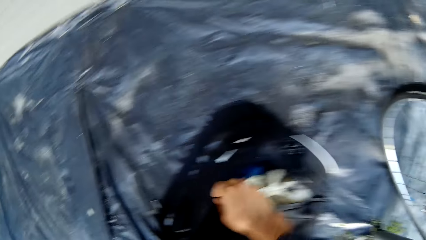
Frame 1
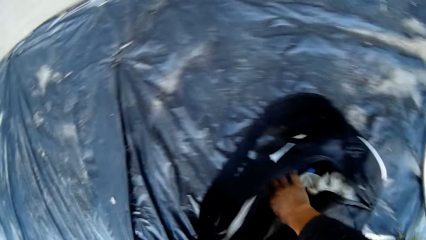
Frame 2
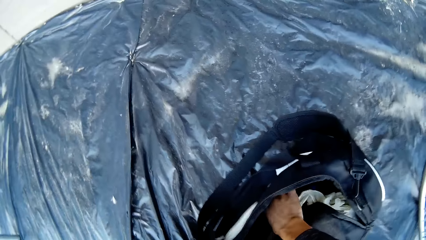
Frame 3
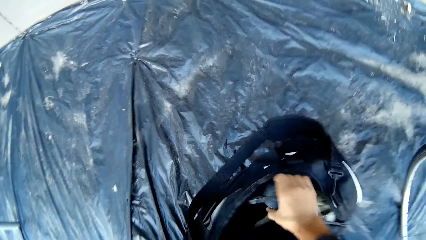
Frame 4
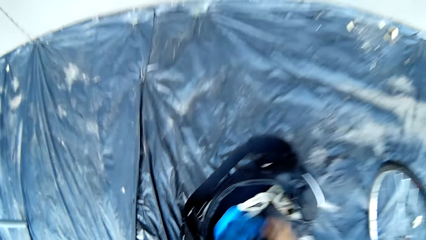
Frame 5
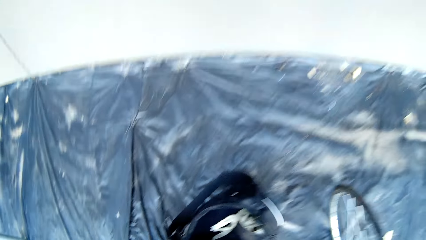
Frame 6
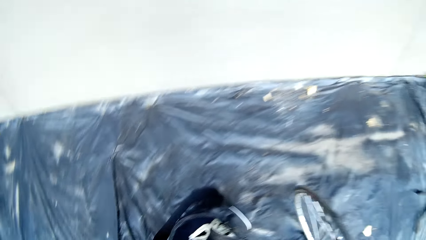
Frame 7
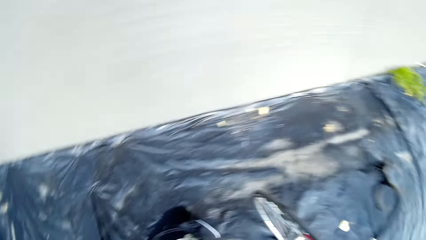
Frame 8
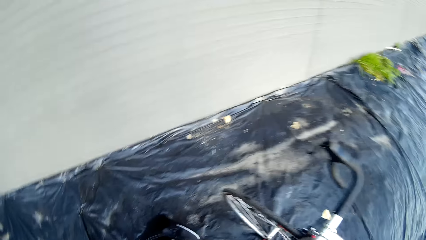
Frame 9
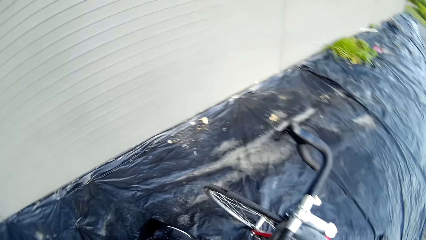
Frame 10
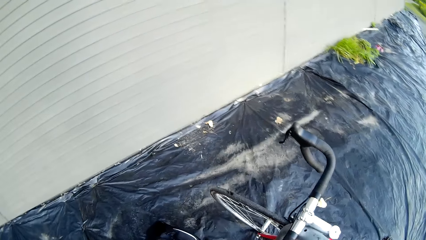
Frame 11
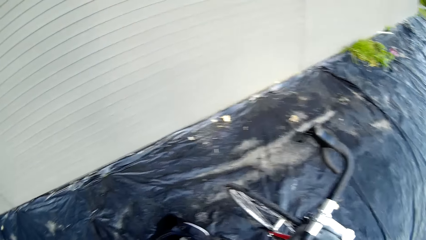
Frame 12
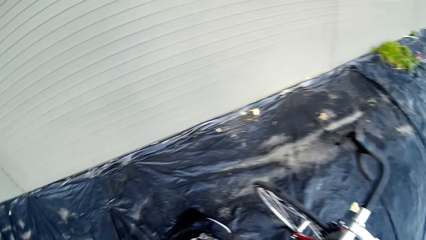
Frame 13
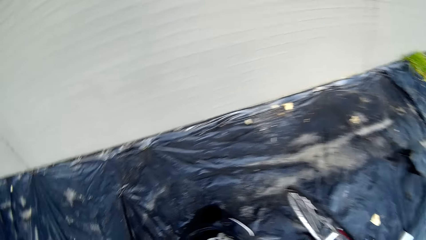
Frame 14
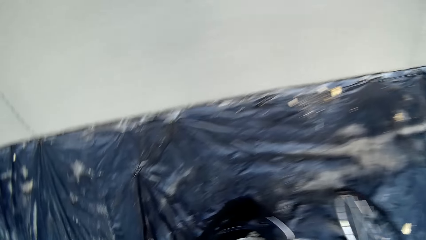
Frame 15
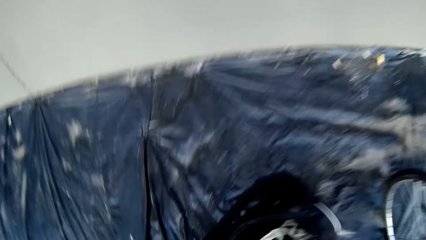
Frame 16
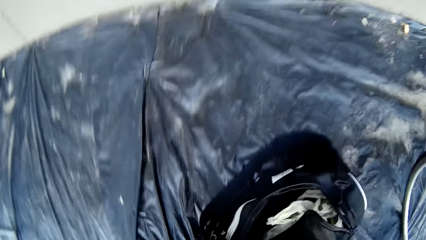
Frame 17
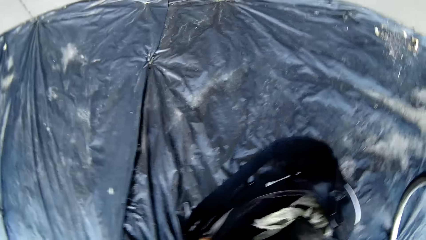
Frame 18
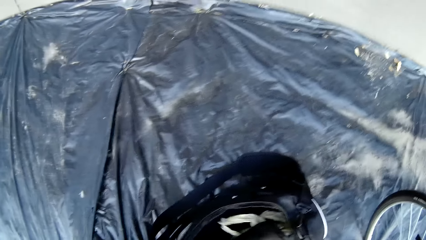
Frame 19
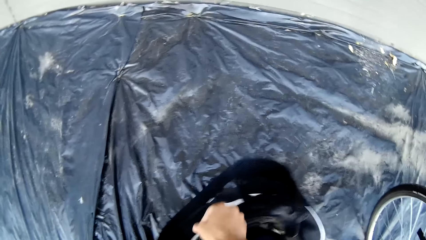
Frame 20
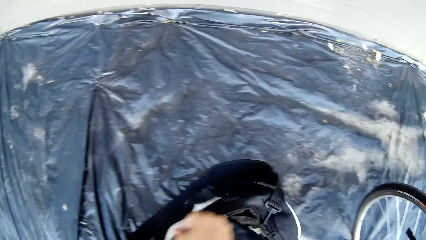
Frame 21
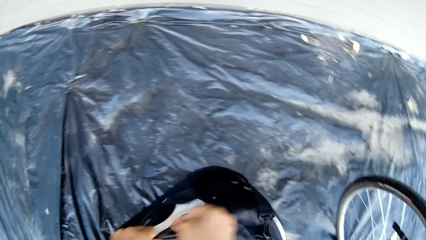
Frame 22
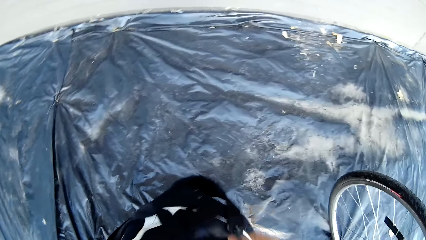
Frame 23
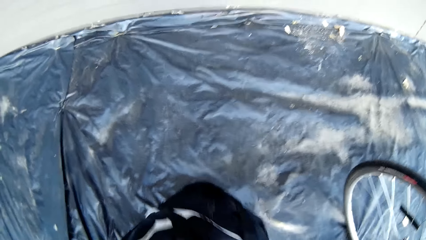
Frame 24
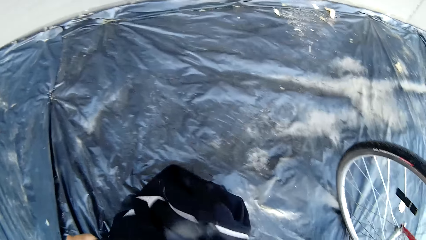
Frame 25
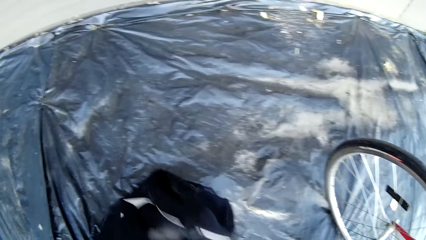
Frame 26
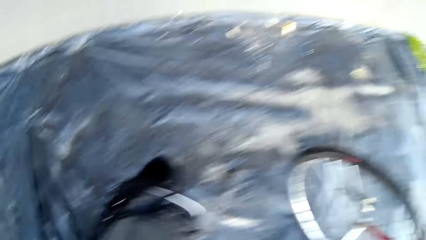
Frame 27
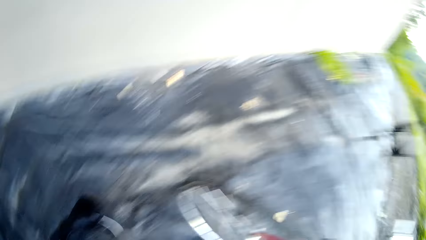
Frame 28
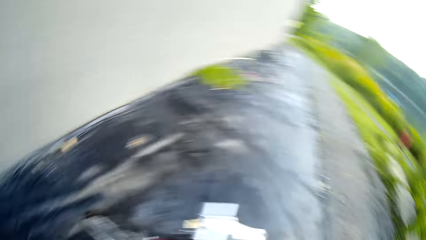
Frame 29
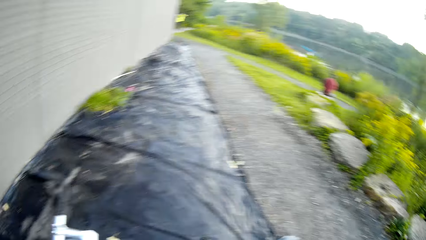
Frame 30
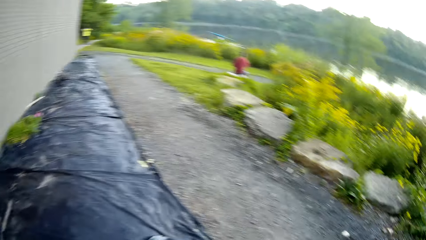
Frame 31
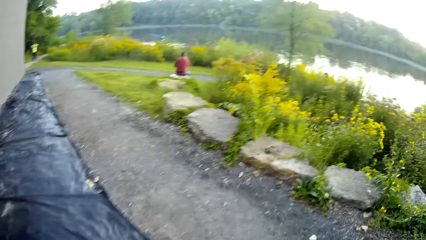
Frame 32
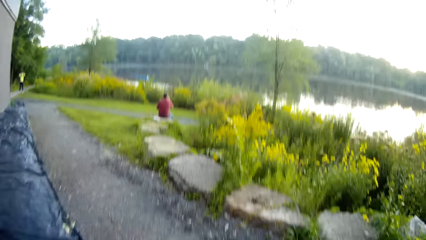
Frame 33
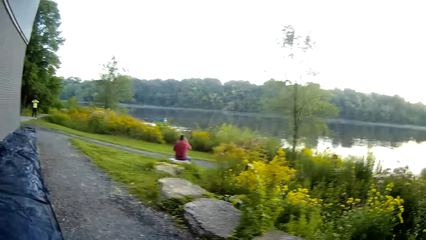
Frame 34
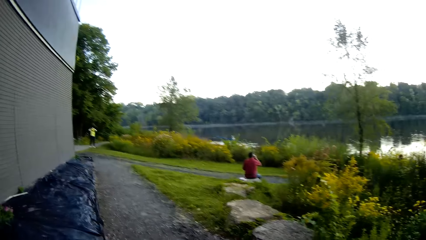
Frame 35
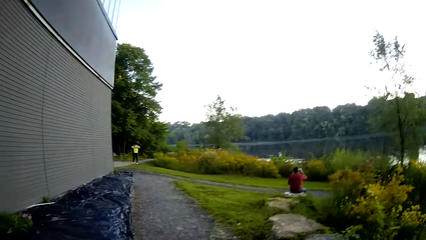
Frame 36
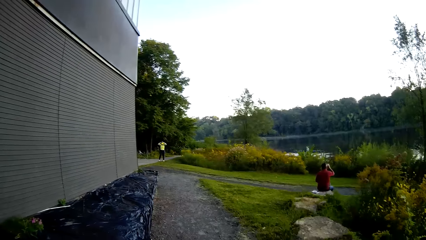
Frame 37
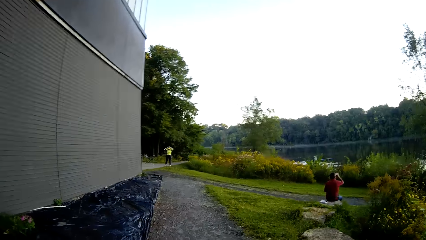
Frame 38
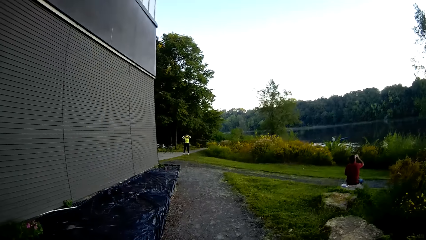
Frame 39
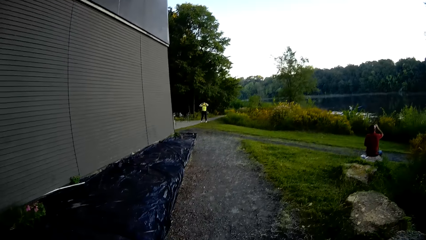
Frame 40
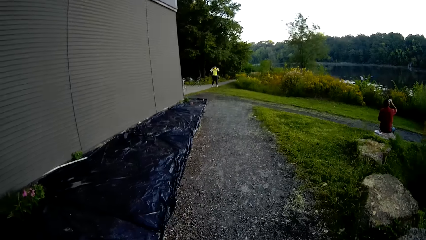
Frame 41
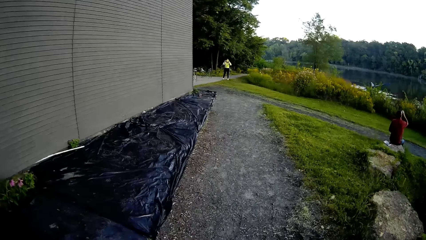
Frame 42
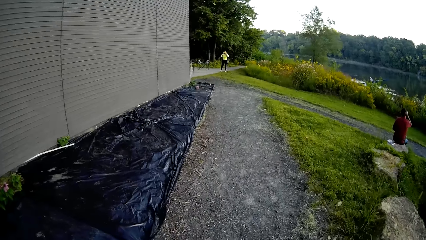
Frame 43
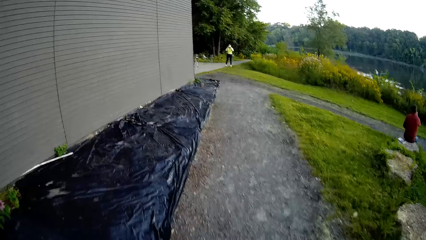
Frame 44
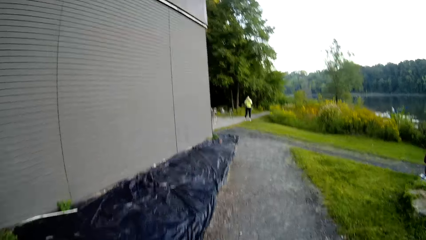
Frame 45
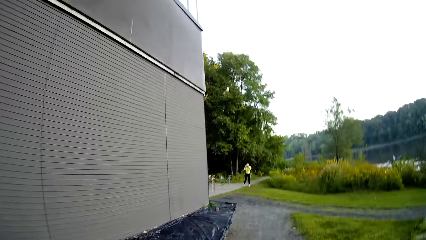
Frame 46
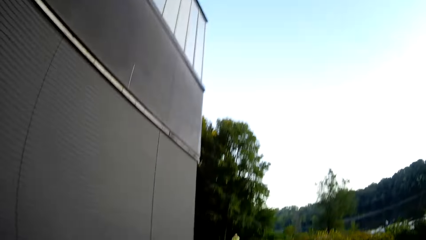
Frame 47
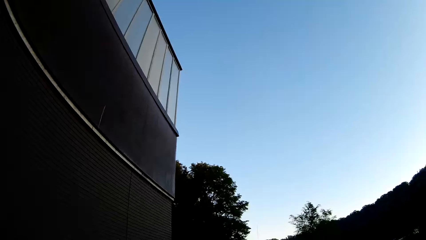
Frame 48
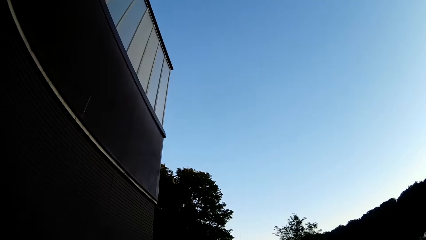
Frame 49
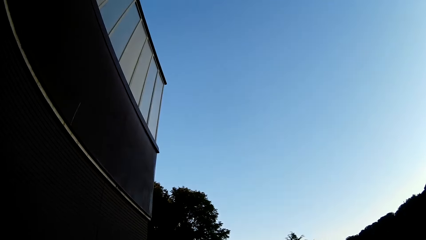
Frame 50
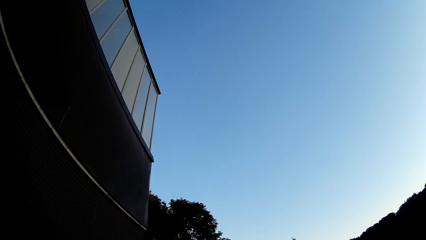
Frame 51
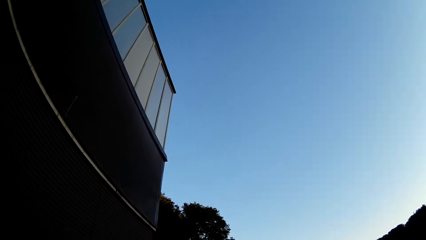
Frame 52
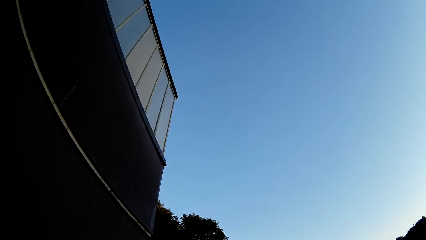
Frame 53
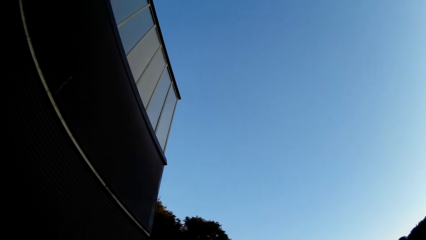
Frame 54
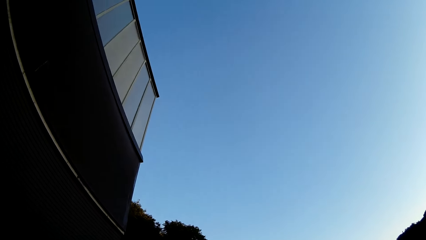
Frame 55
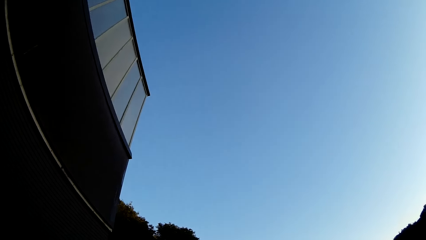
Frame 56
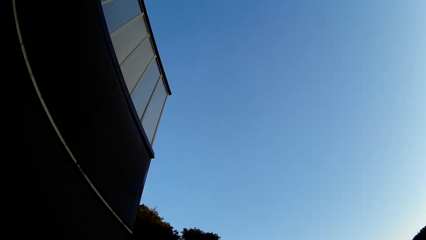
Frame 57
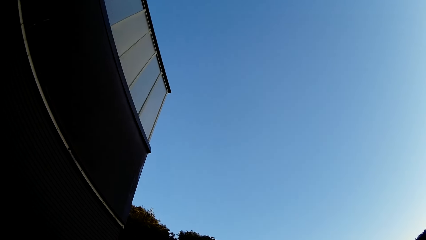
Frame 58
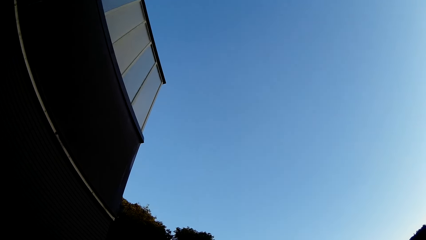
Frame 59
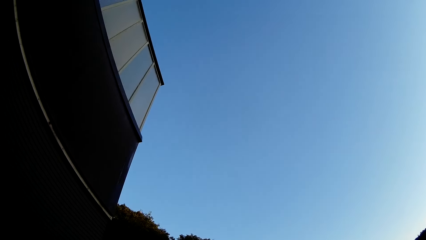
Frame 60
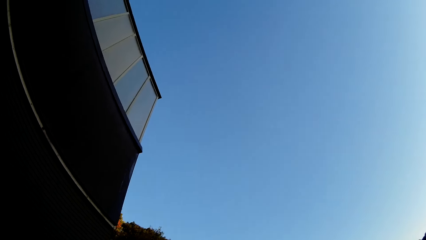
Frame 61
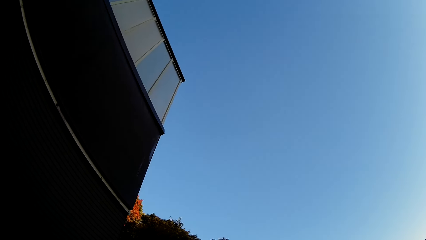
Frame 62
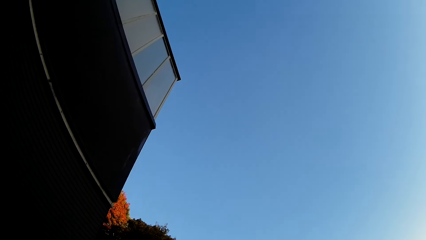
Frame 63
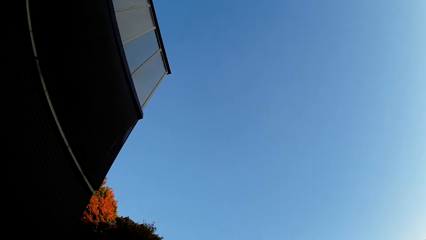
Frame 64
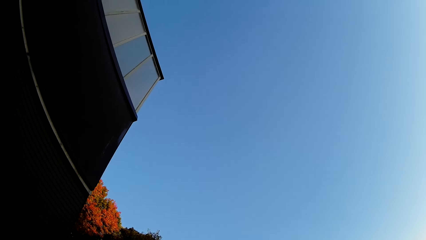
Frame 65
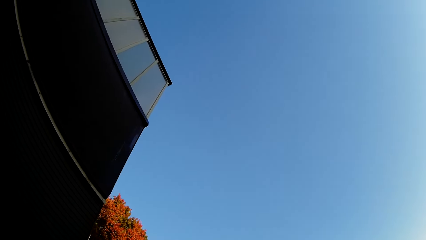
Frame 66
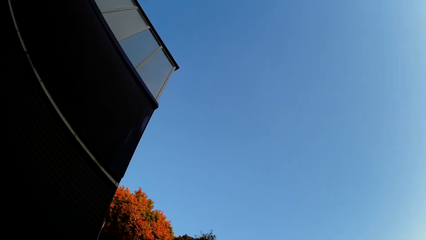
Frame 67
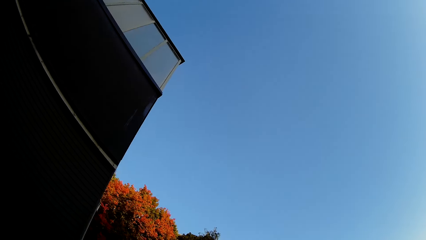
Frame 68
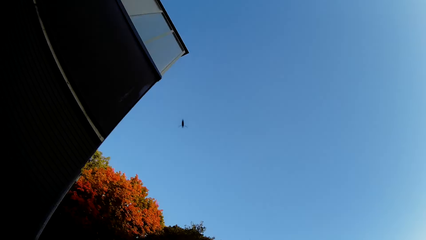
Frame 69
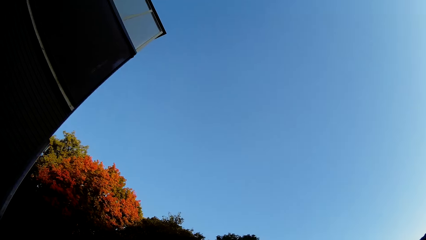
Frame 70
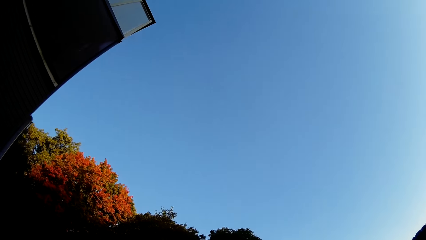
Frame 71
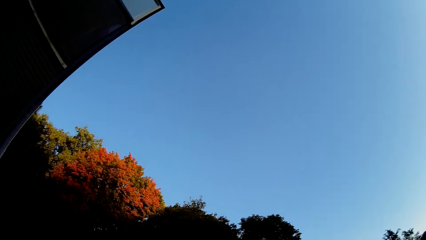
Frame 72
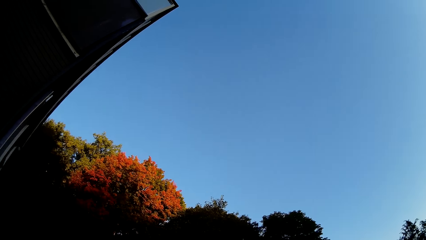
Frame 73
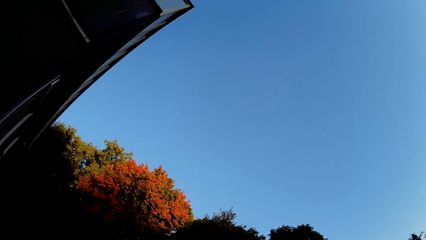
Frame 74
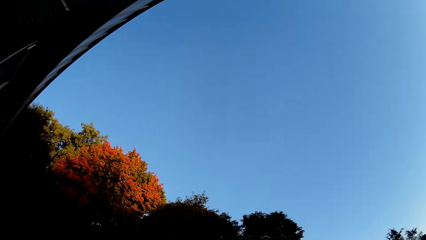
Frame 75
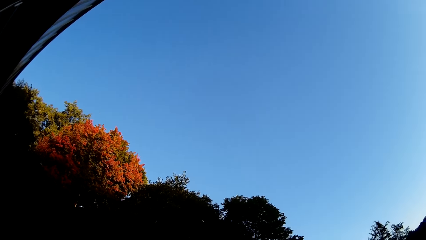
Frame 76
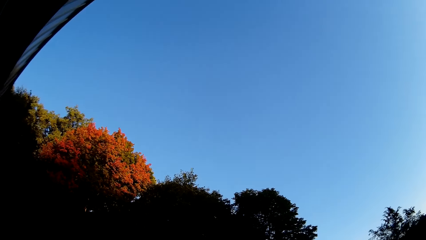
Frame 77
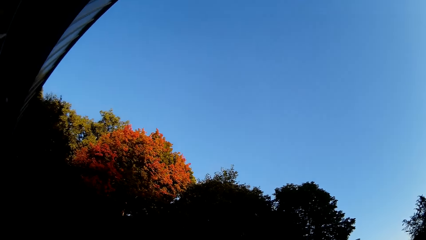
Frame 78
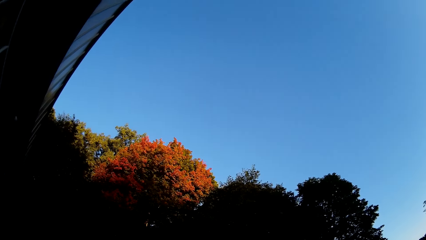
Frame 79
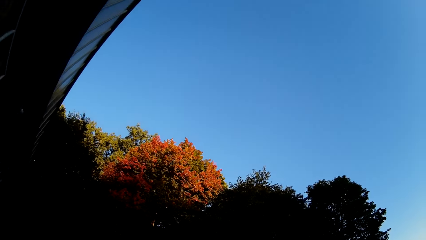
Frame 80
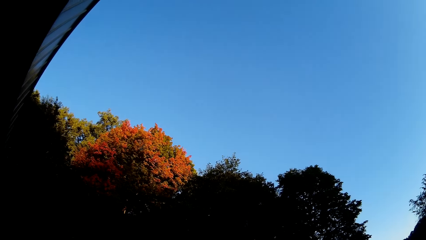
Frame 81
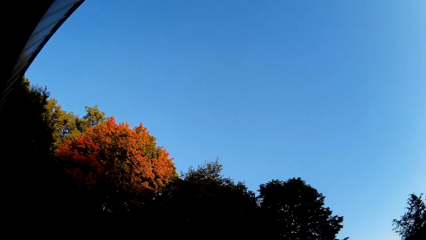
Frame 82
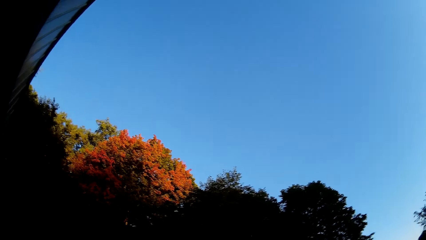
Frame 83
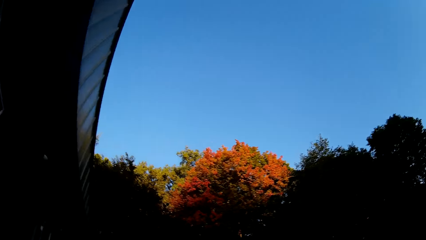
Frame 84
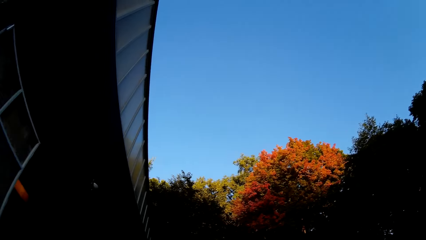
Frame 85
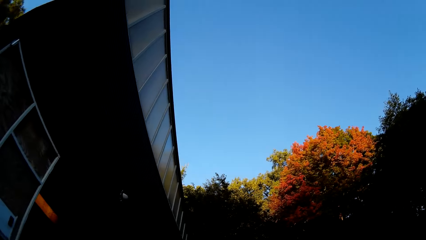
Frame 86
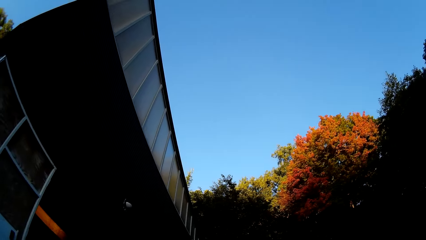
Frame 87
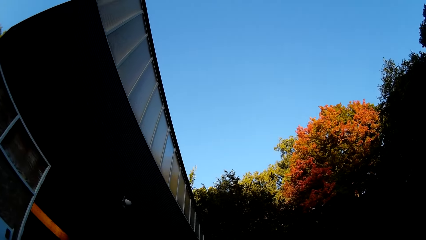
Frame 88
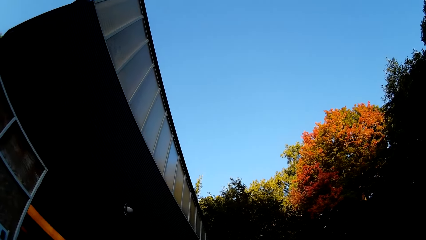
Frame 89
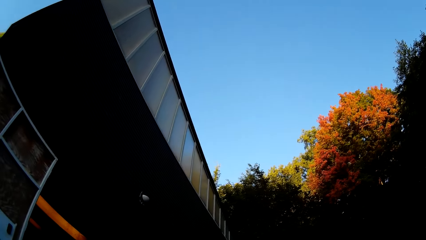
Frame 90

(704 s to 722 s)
The camera wearer picks up a bottle in a bag. They zip the bag. They walk on the murram road.
